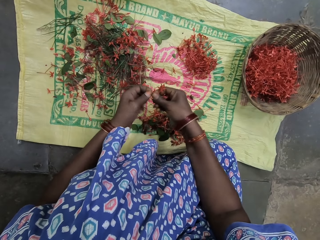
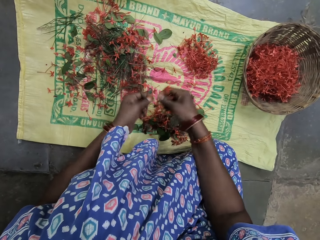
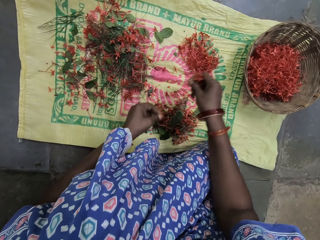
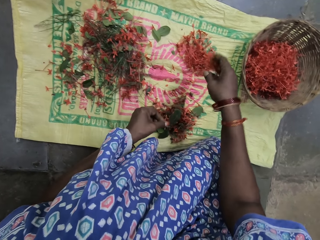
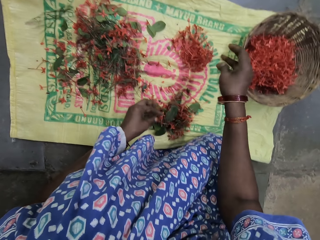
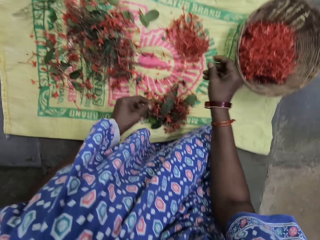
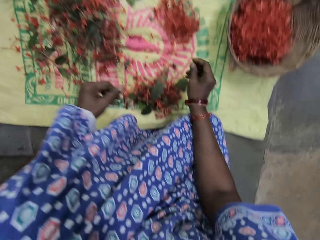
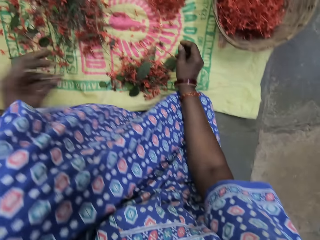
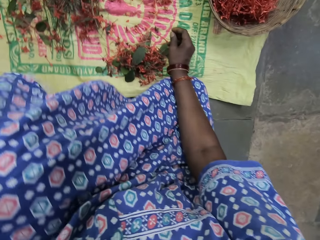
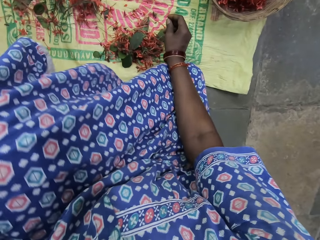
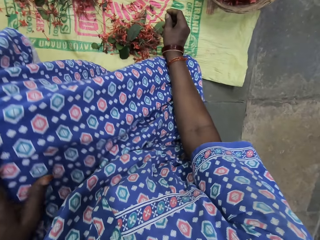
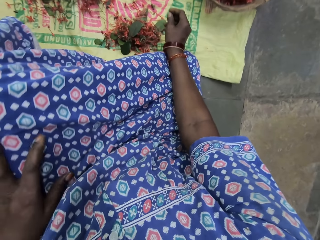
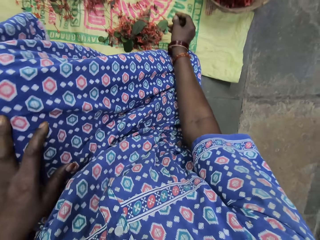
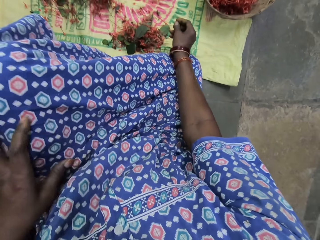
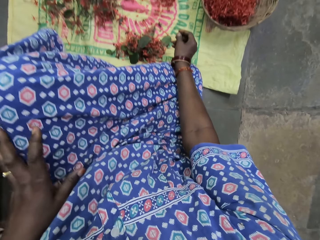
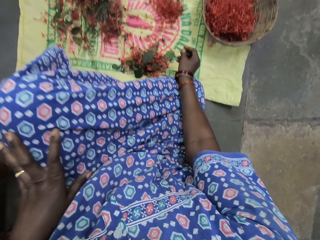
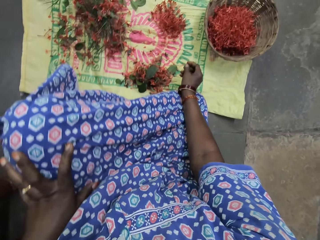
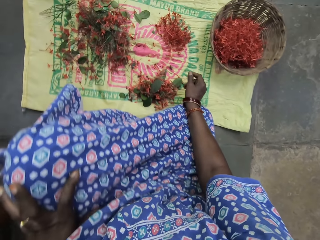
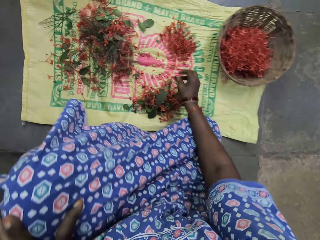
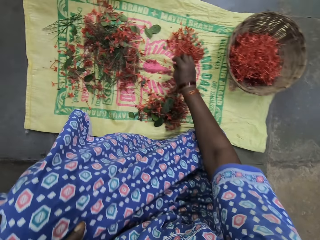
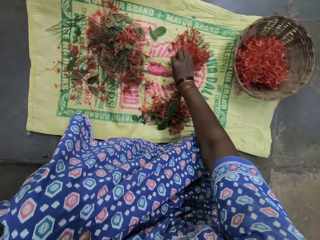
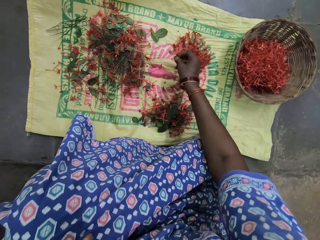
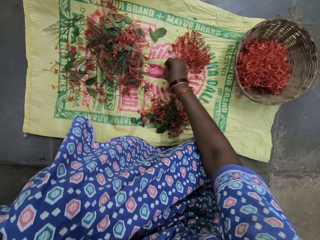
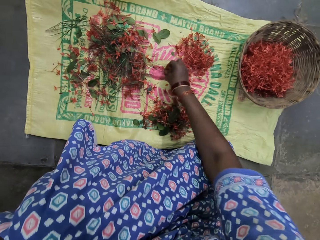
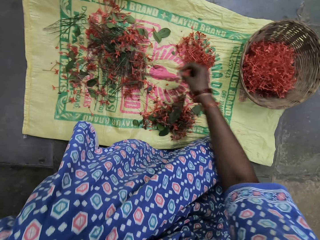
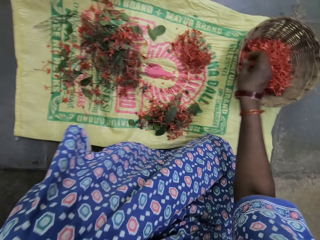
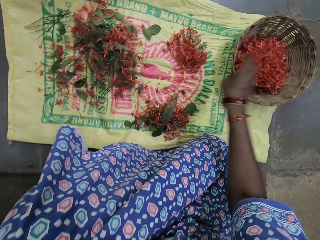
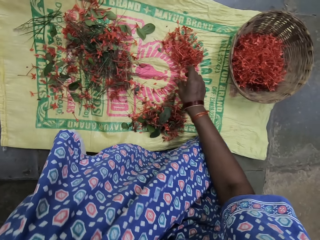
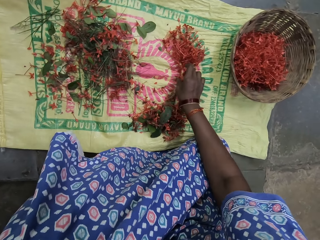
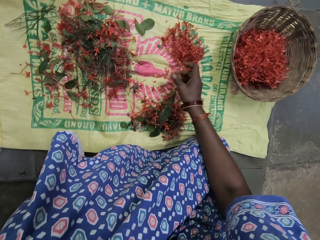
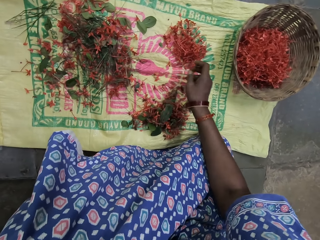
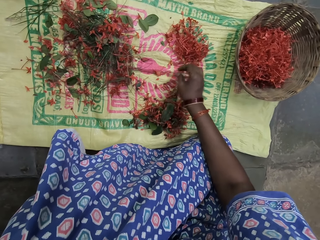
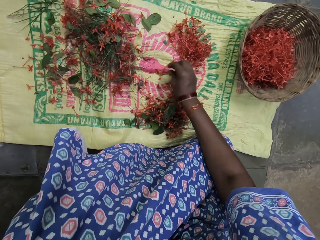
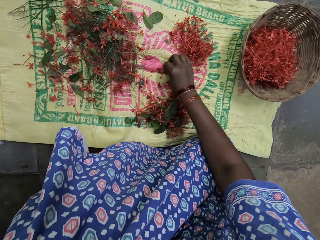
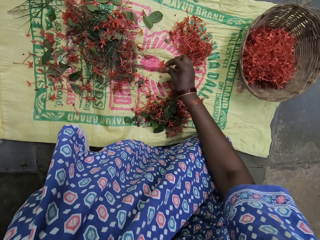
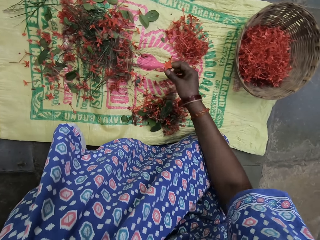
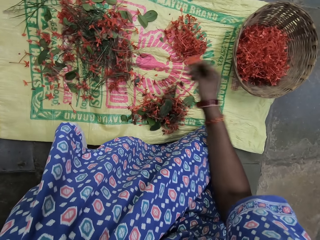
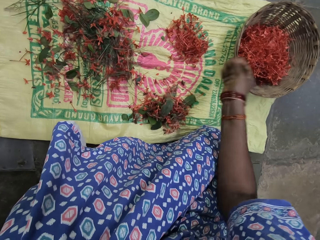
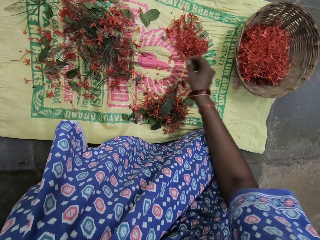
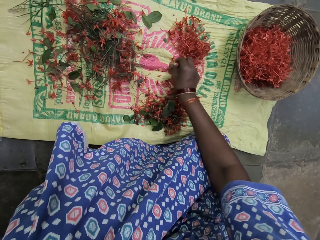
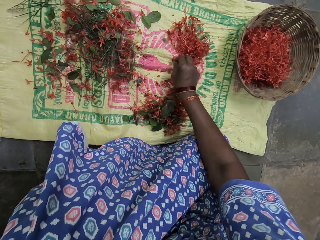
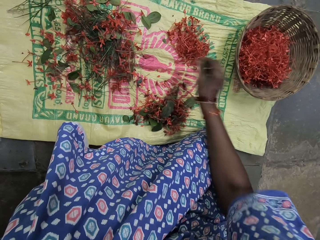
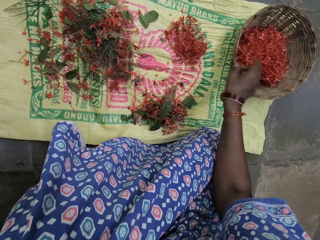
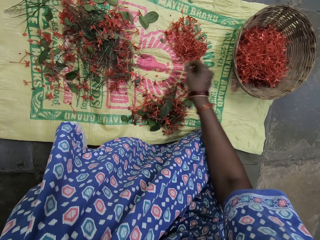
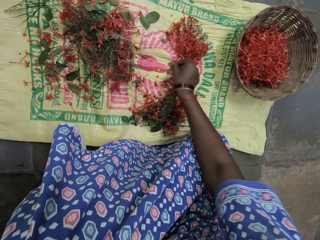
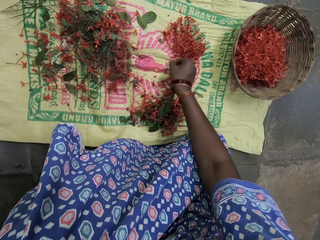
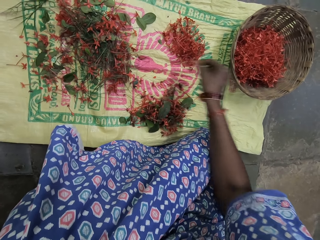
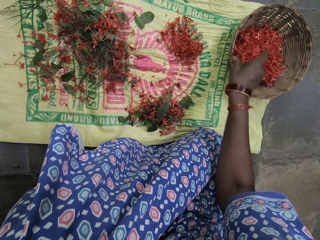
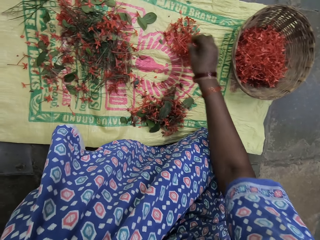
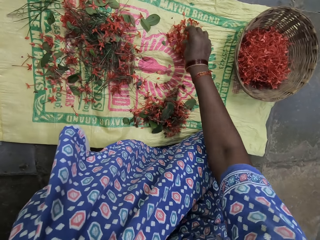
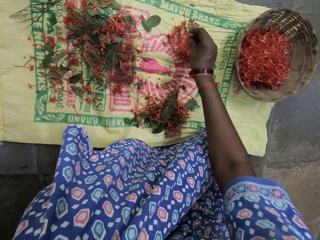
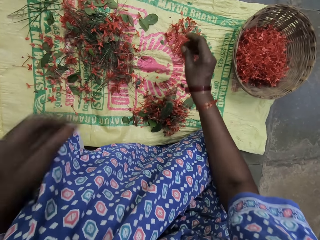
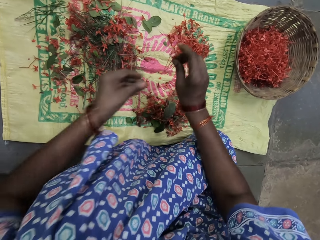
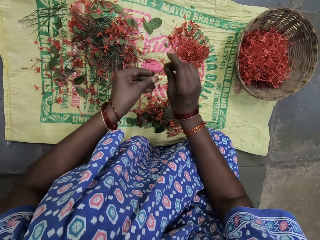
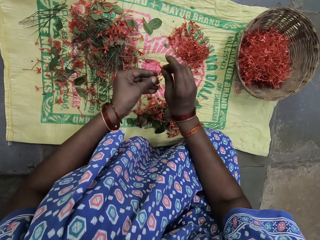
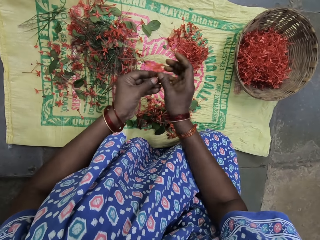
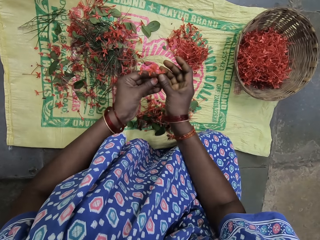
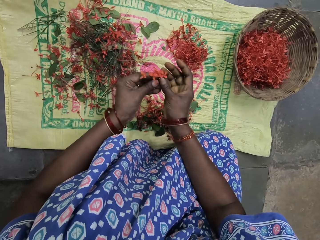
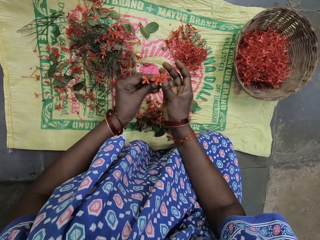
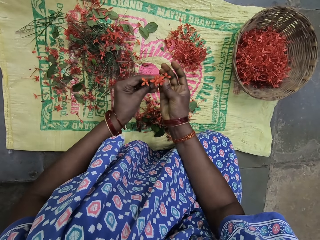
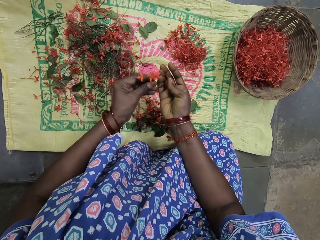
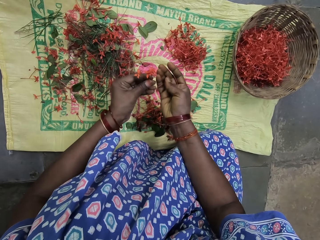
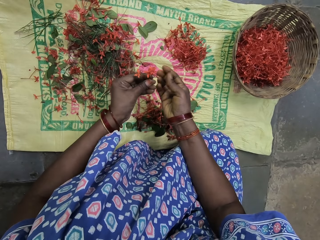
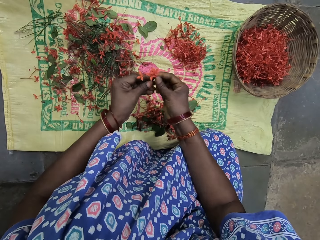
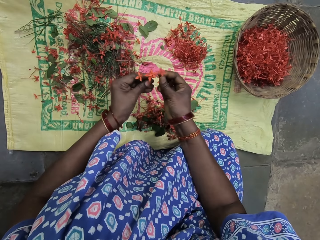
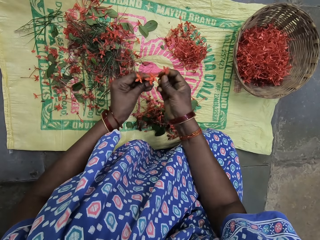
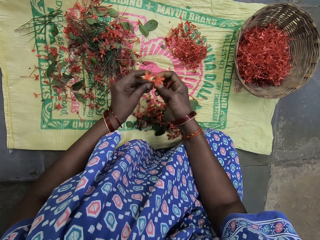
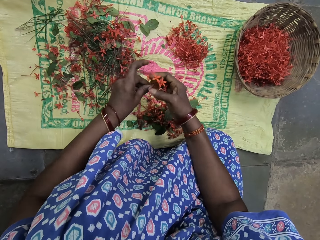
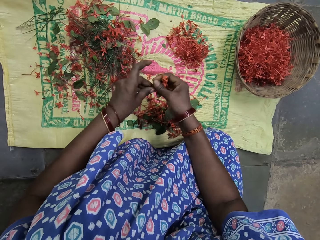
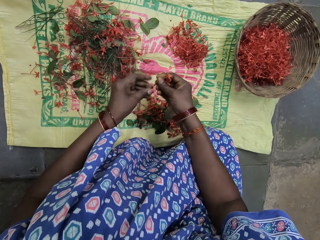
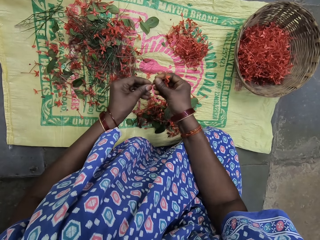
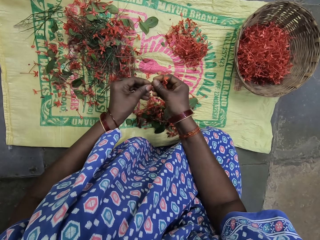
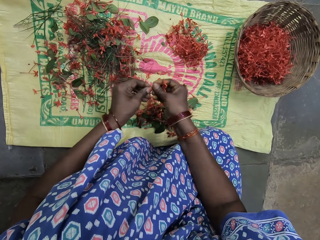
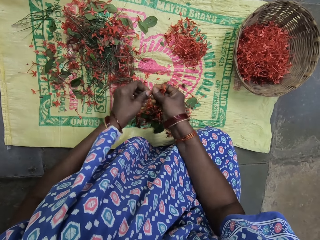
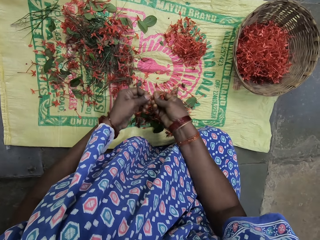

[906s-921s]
The camera wearer drops the flowers on a sack. They lift up the hand. They collect the flowers. They drop the flowers in a basket. They pick up the flowers. They drop the flower in the basket. They pick up the flowers. They put the flowers in the basket. They pick up the flowers. They hold the flowers with both hands. They cut the flowers.

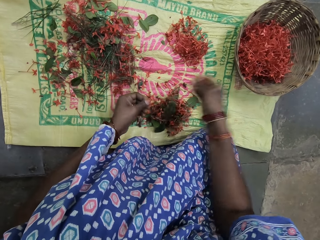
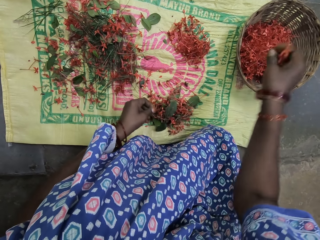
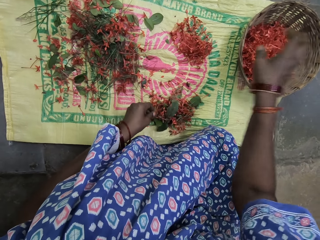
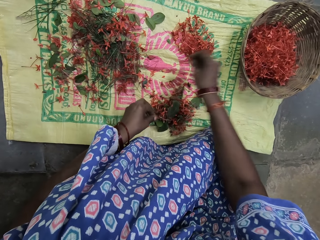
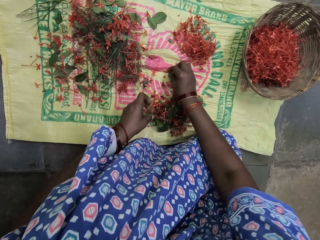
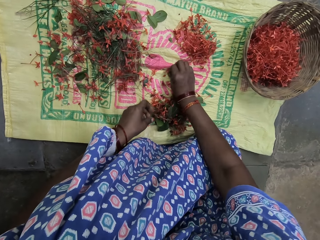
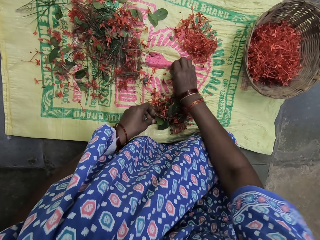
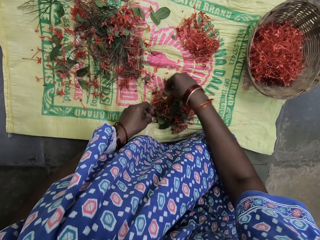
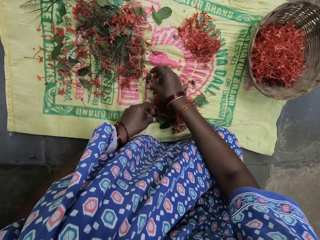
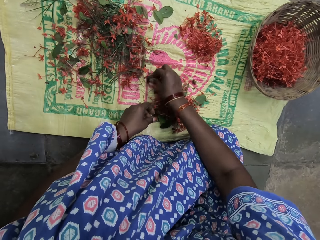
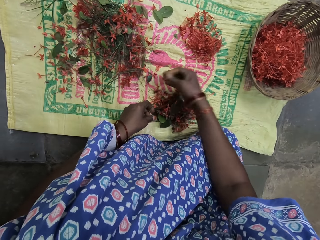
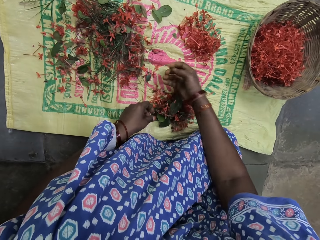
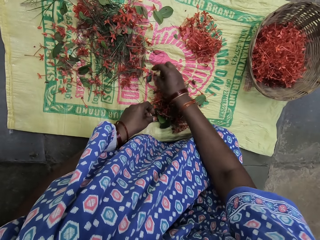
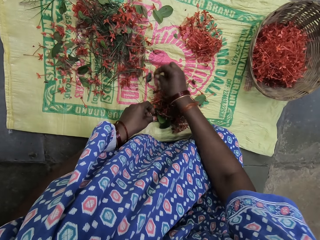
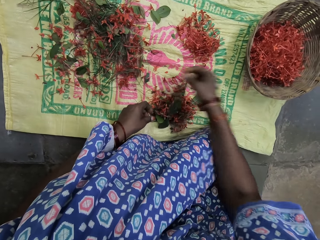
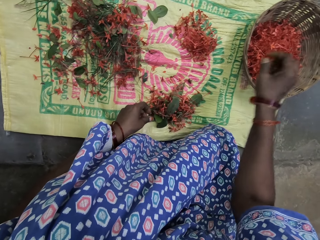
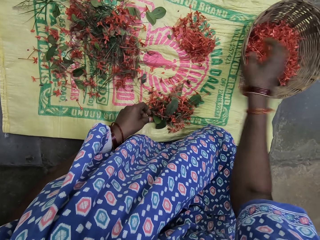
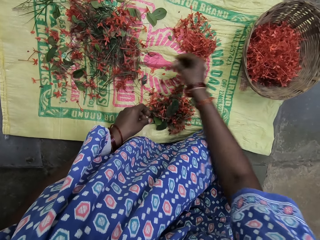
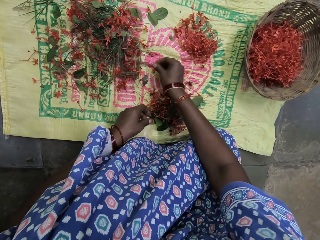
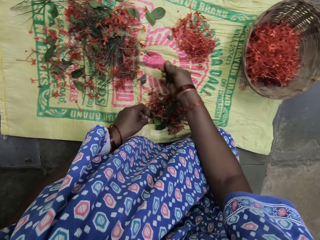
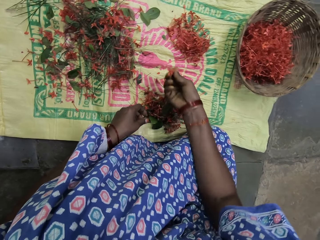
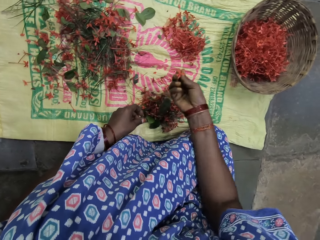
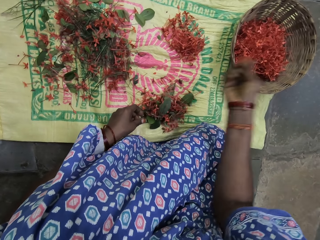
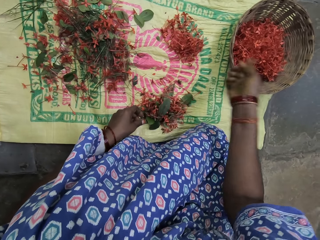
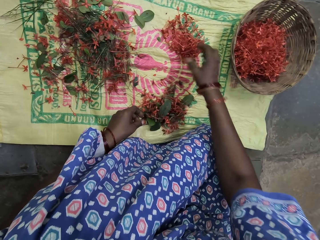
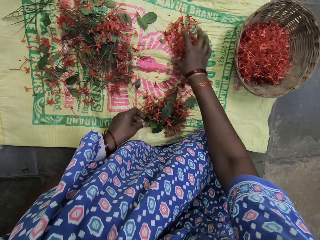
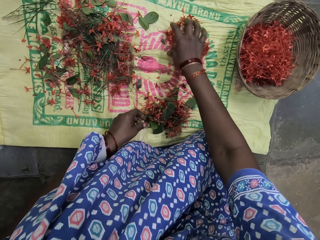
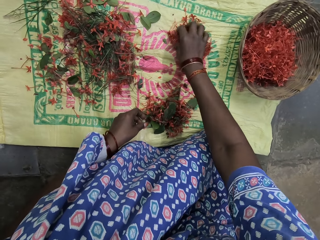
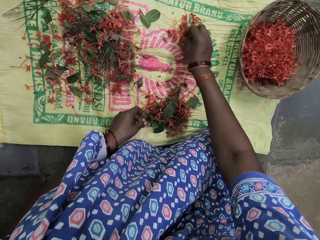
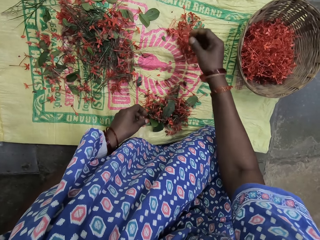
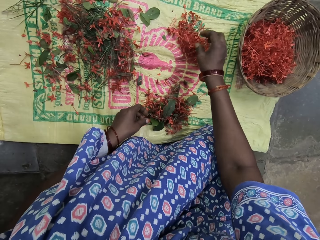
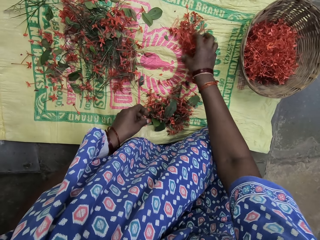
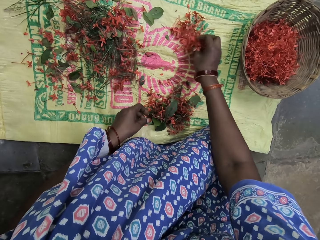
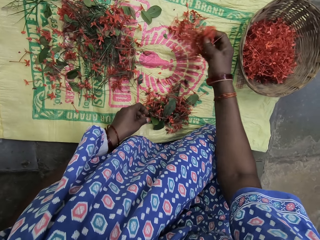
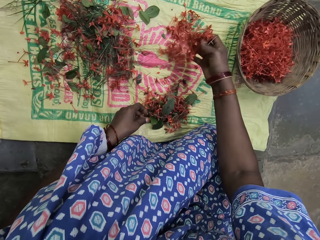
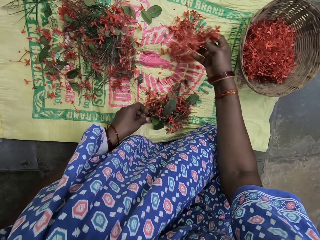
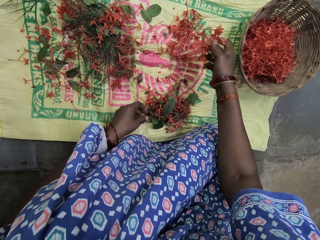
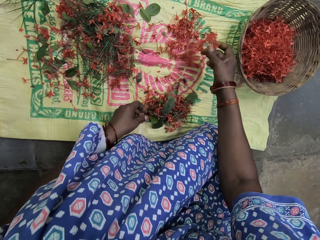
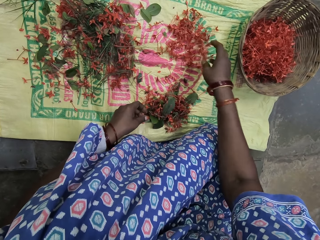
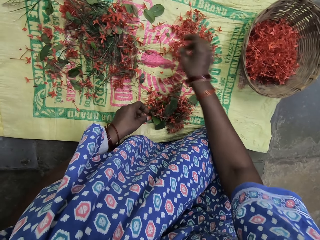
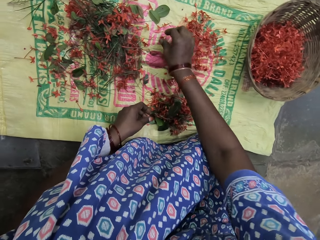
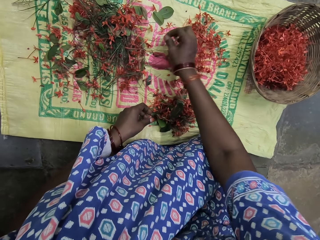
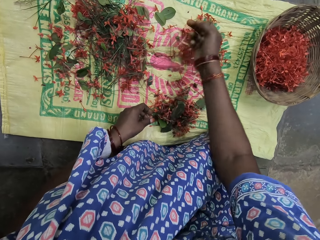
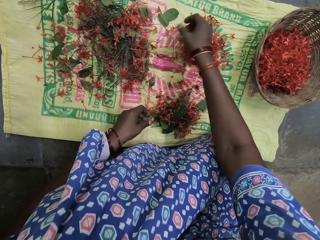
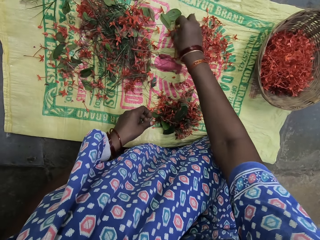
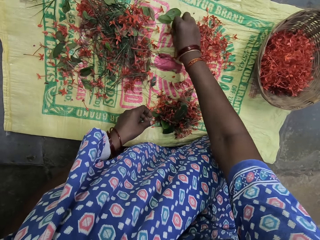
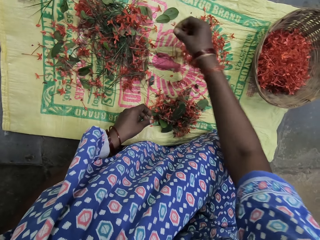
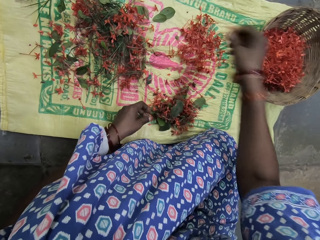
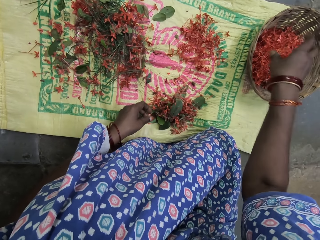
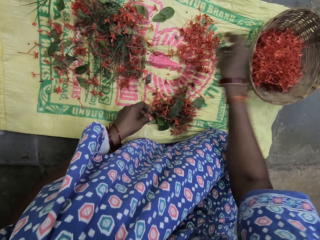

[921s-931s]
The camera wearer puts the flowers in a basket. They pick up the flowers. They put the flowers in the basket. They pick up the flowers. They put the flowers in the basket. They pick up the flowers. They drop the flowers. They pick up the flowers.
